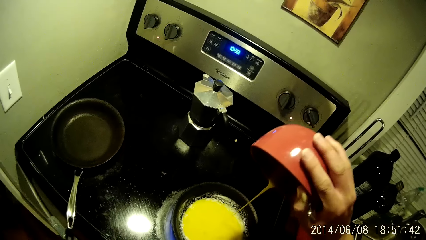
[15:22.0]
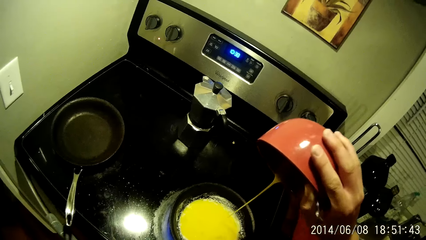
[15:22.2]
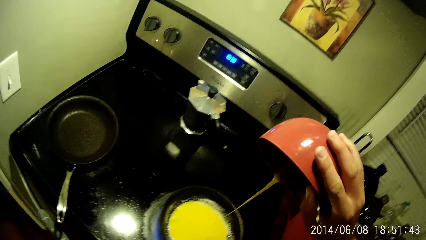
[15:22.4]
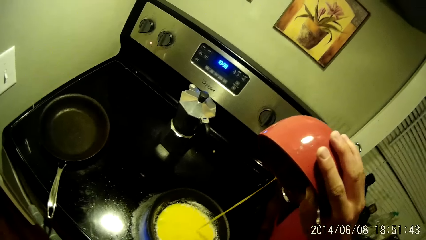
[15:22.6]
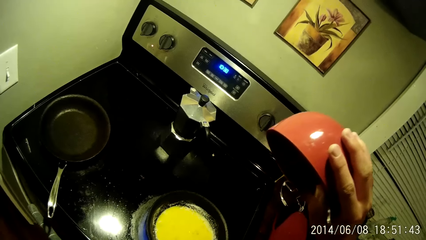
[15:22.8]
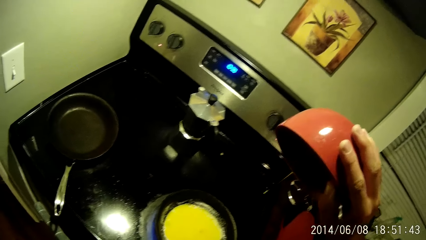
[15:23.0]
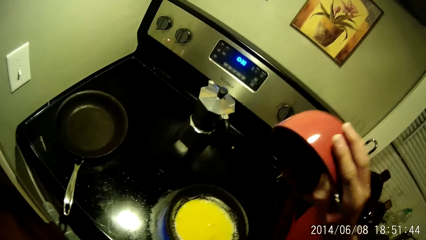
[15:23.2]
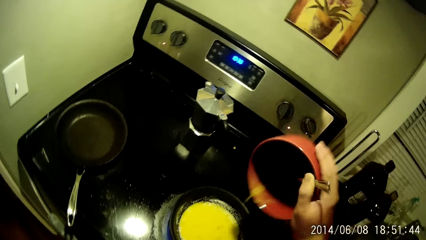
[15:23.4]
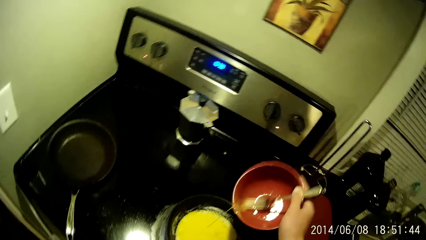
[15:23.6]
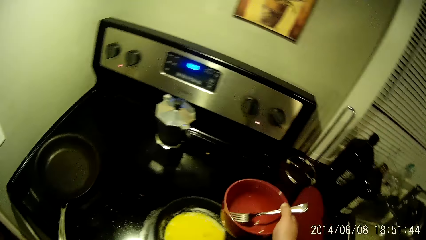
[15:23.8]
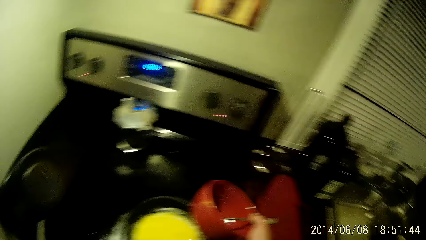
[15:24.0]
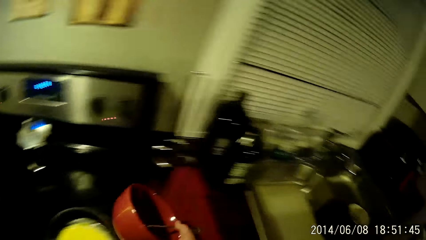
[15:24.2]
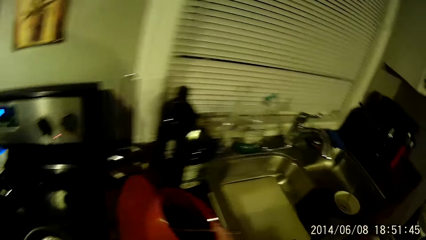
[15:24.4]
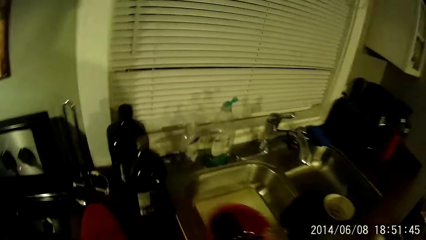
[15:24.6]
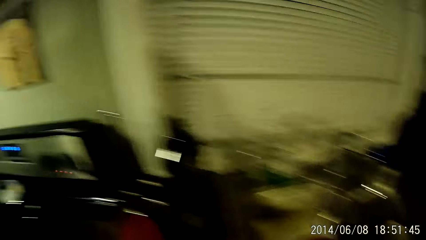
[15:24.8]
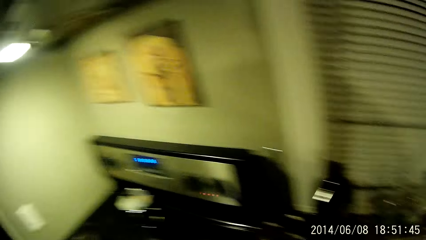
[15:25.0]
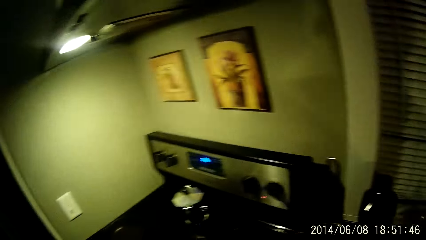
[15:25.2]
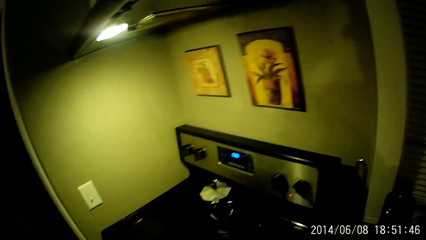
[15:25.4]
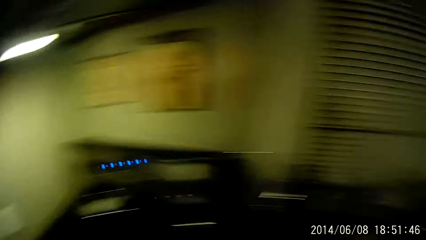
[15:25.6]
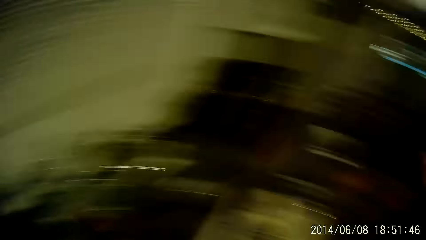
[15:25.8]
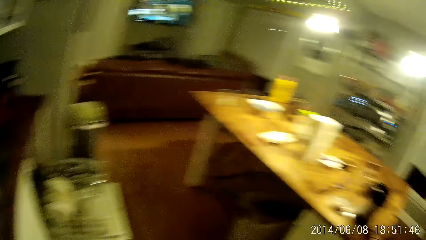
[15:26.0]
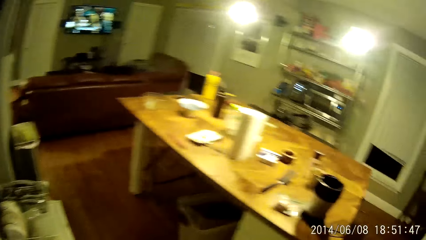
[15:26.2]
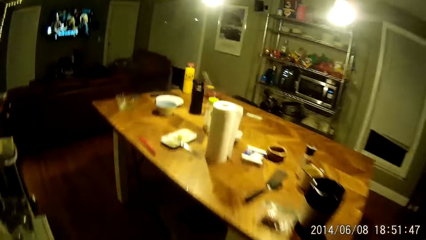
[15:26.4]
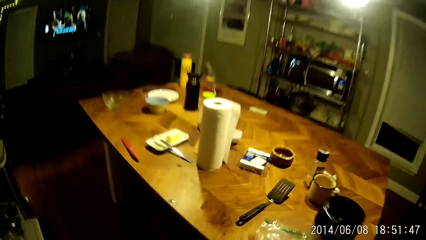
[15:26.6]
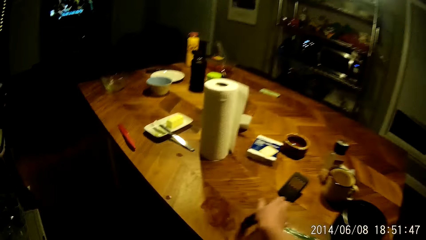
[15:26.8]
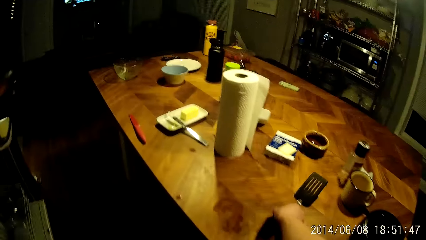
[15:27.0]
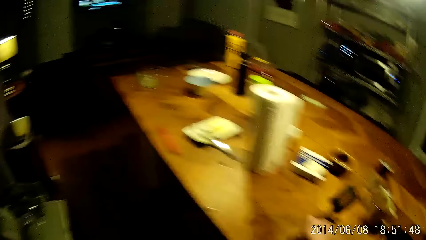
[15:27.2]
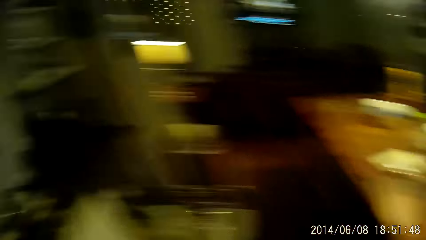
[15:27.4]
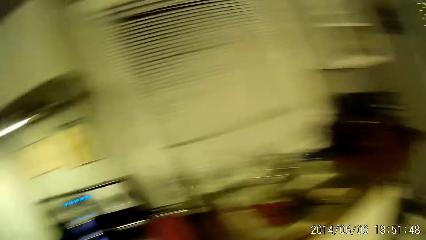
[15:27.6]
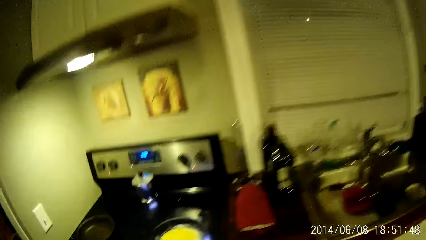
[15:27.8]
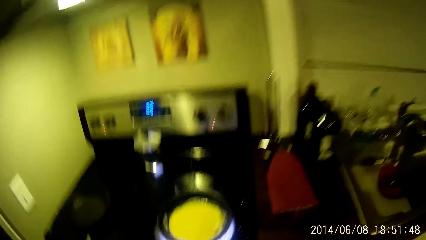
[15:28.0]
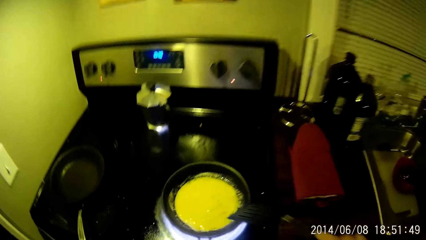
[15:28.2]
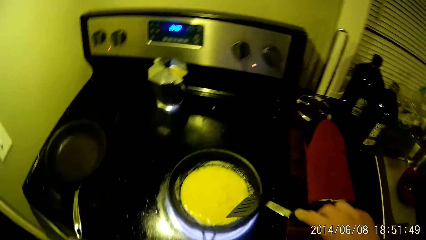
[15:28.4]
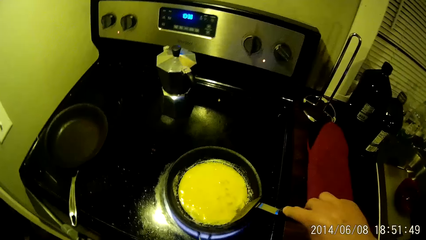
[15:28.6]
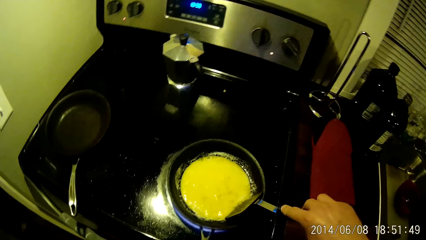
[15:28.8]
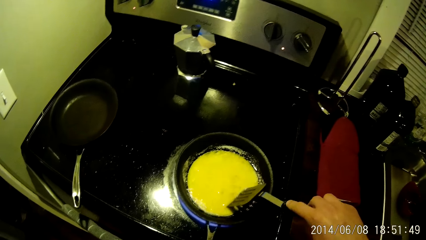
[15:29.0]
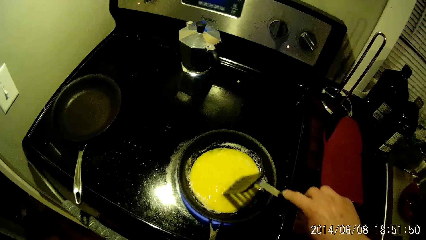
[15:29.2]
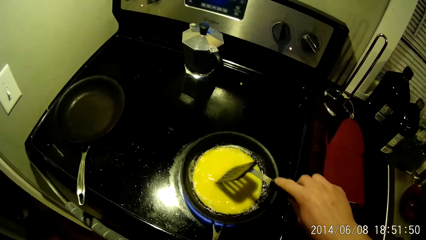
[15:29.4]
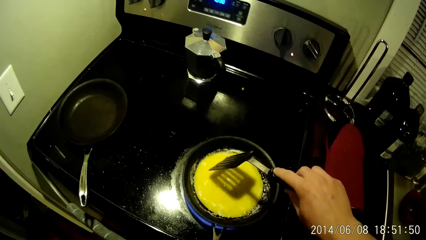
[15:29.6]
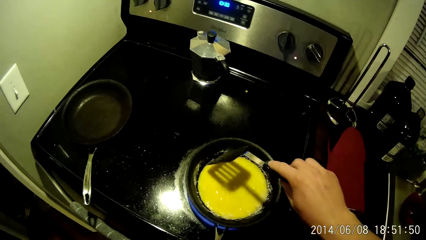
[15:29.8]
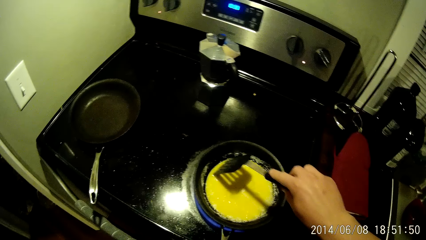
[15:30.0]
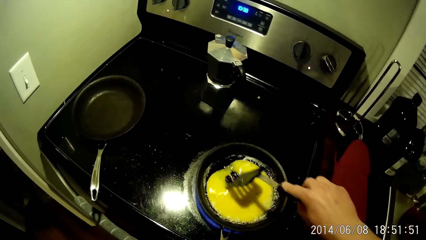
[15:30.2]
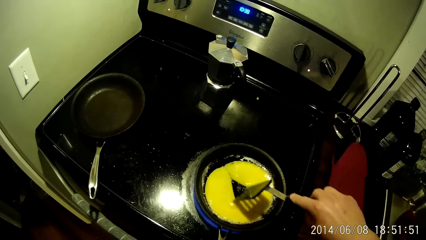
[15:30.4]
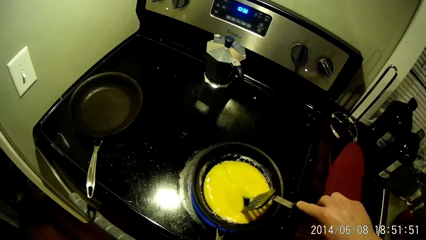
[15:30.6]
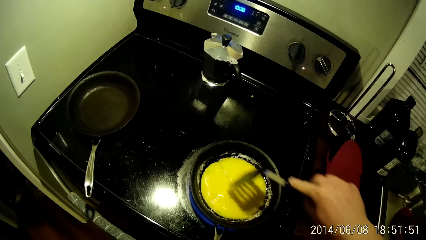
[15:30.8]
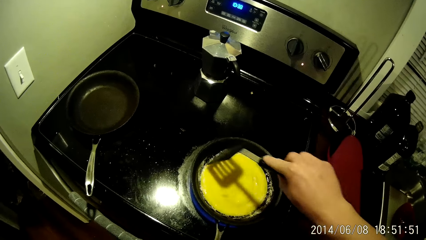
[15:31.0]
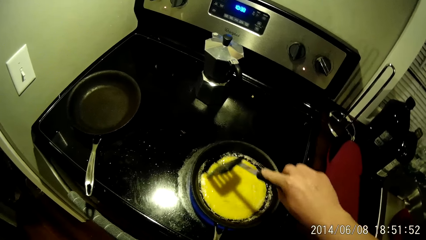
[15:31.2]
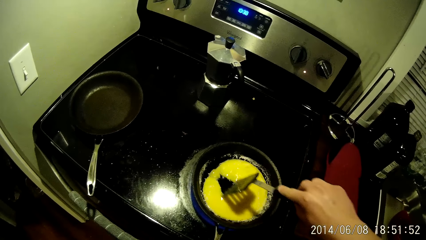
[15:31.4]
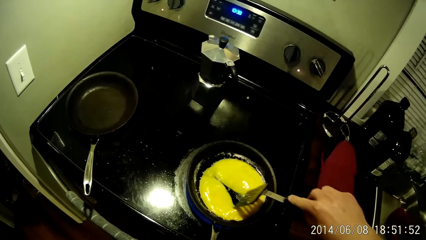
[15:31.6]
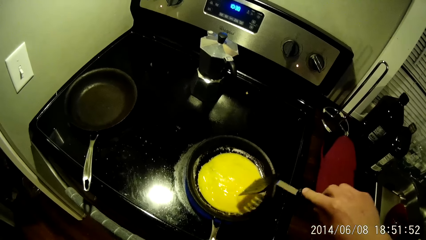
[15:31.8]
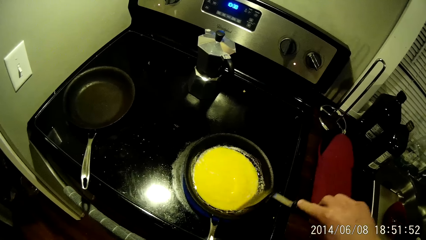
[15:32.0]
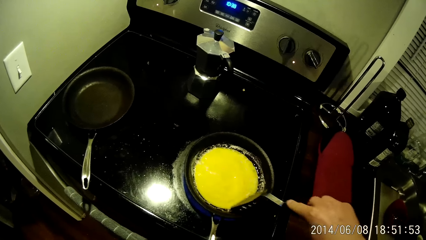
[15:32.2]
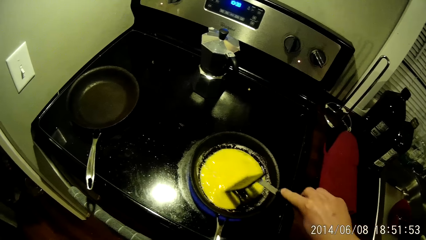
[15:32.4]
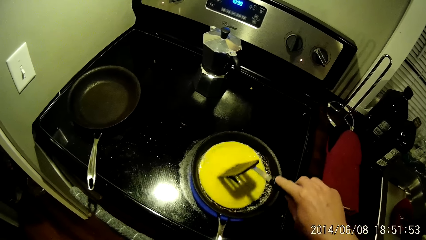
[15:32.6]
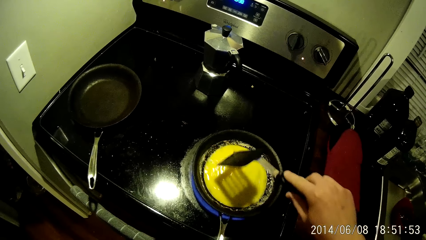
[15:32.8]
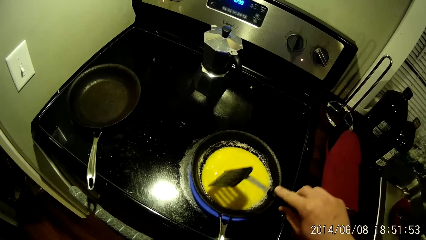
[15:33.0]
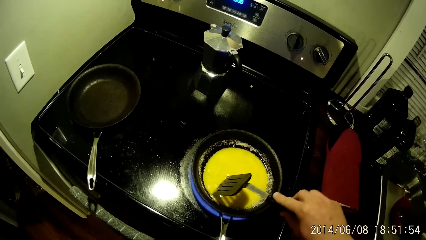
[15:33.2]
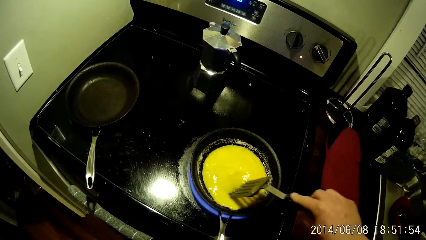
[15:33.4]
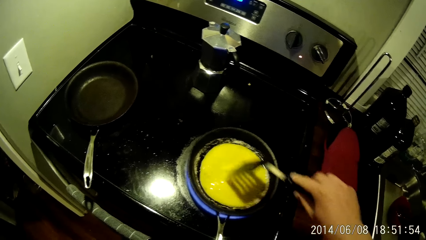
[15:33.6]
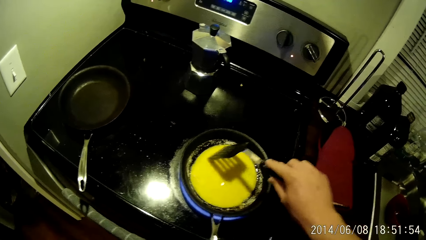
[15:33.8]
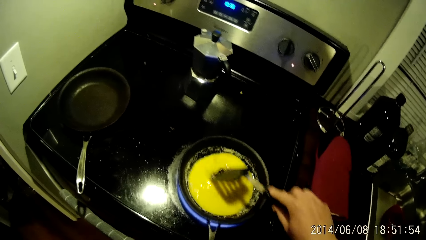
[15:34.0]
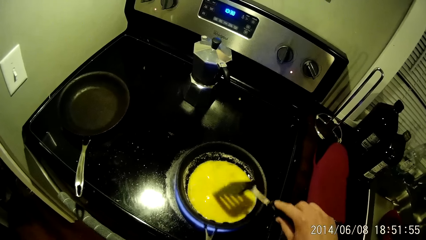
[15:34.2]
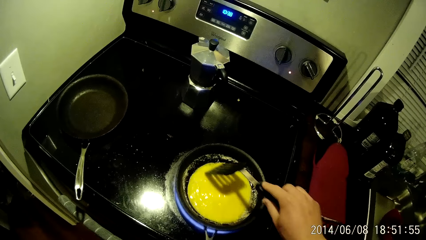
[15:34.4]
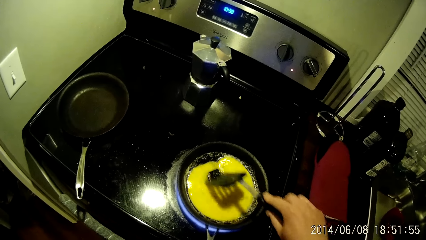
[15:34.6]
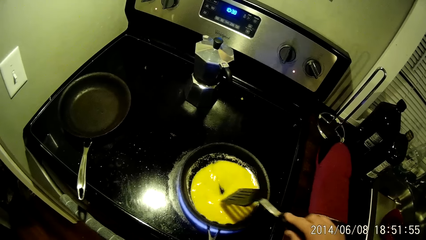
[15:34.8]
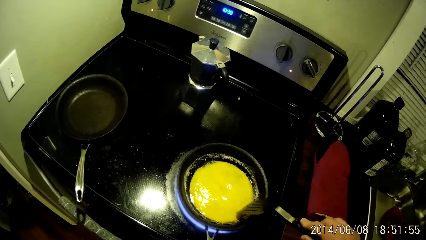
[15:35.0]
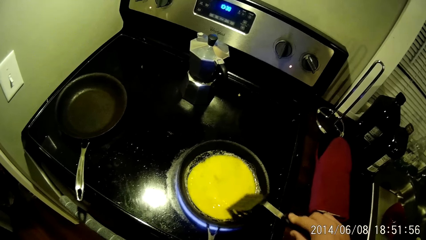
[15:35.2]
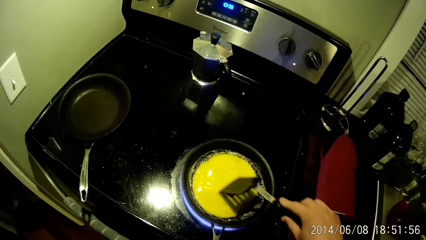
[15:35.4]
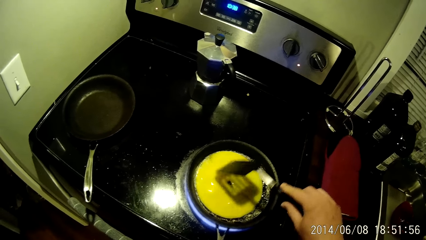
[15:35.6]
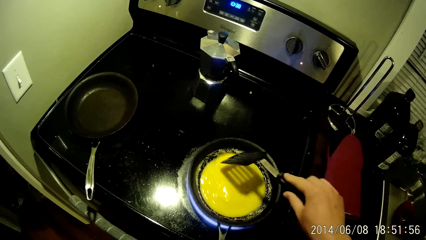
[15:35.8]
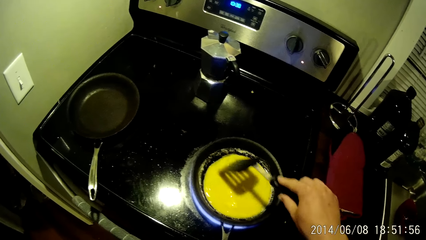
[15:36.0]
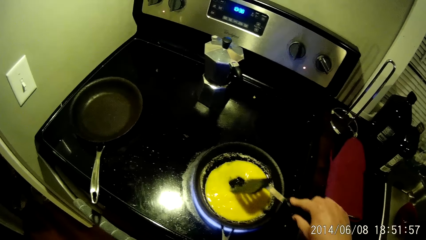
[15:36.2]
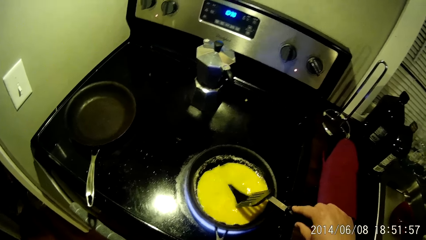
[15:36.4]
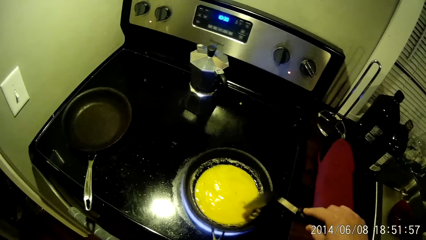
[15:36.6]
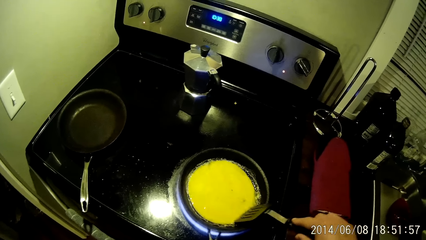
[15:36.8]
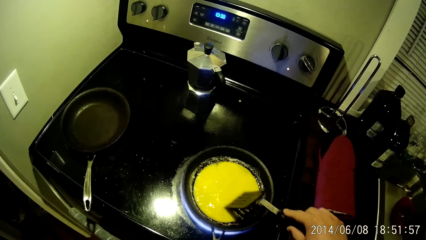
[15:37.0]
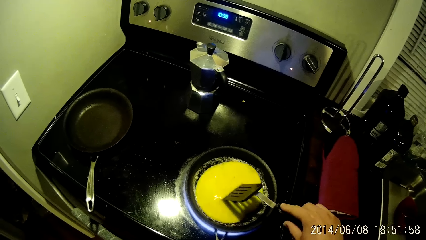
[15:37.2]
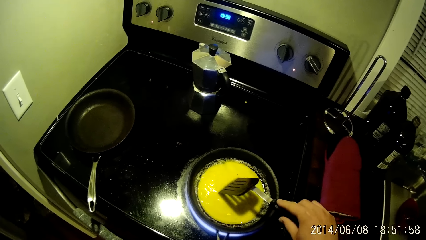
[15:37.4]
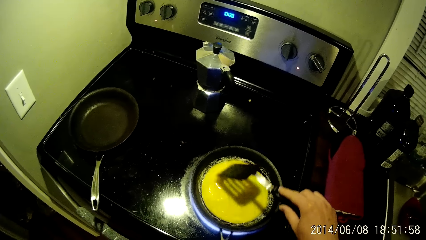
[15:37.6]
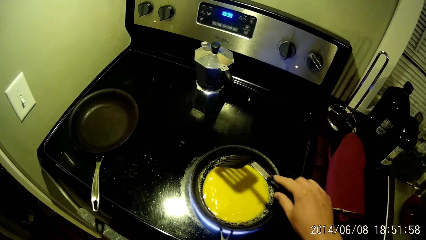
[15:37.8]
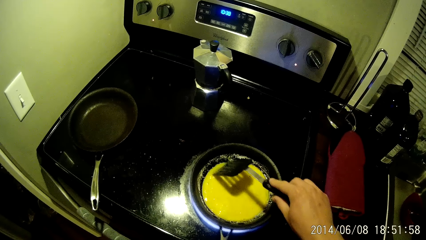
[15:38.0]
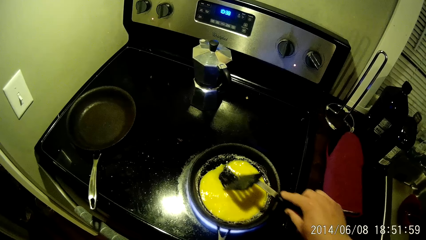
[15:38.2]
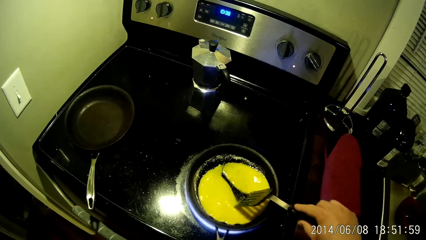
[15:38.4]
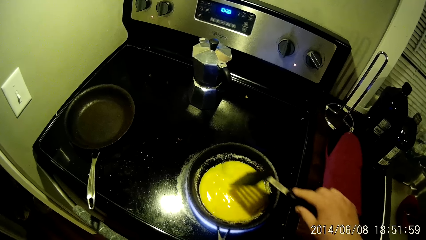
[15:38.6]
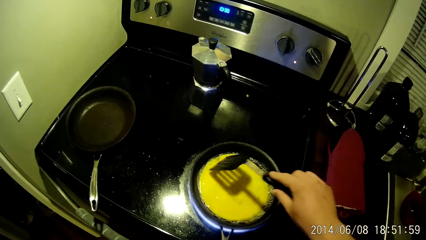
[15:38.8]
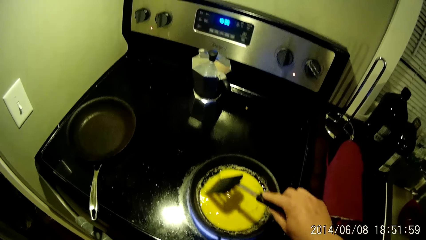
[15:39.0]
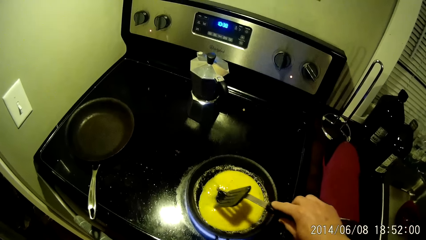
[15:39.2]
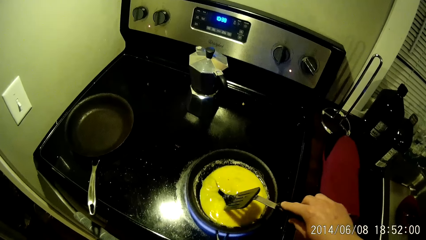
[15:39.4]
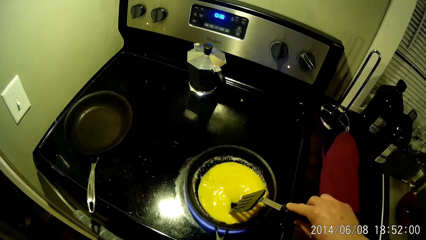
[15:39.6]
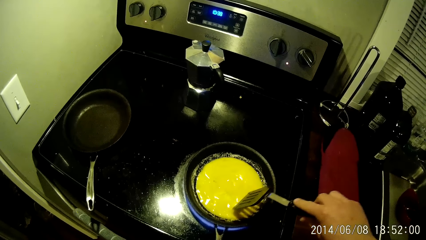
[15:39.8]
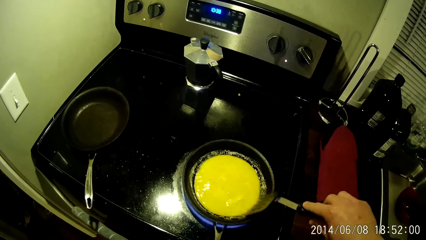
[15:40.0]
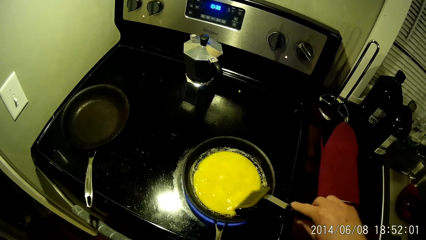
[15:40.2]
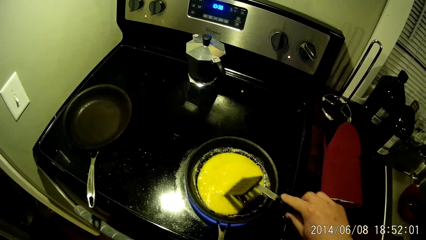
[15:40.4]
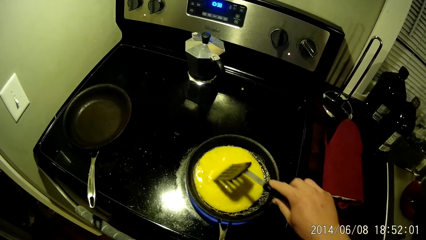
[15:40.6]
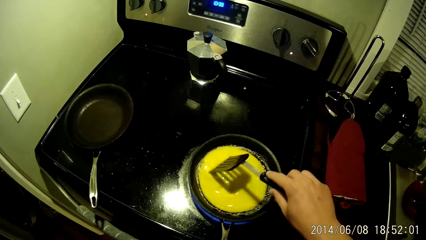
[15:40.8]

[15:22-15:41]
The camera wearer drops the bowl into a sink with his right hand. He walks around. He picks the spatula with his right hand from the table. He walks towards the cooker. He stirs the frying pan with the spatula in his right hand.
